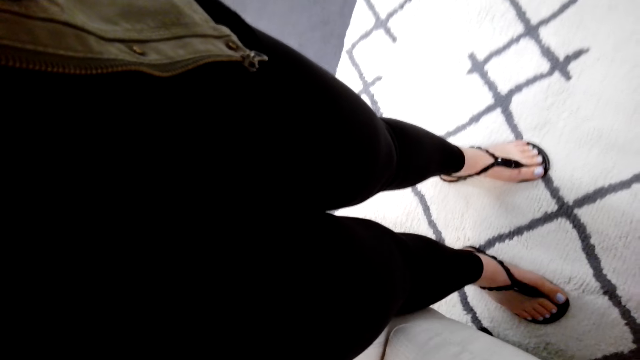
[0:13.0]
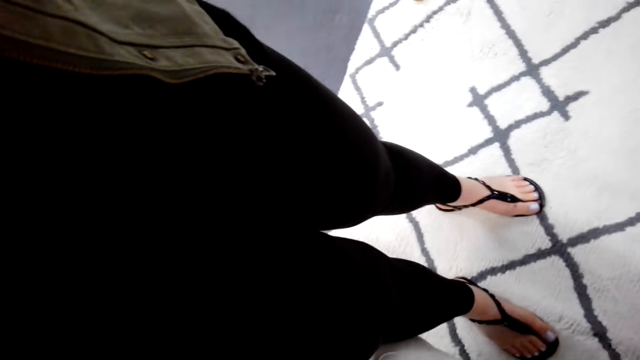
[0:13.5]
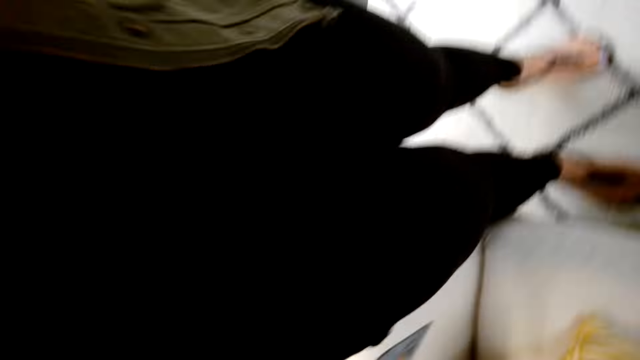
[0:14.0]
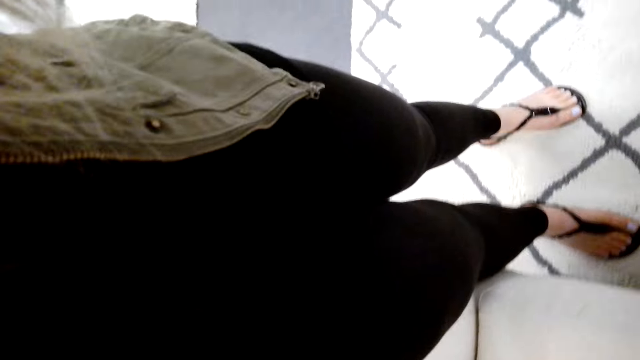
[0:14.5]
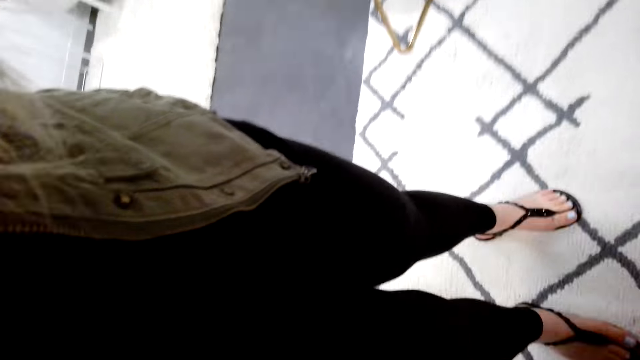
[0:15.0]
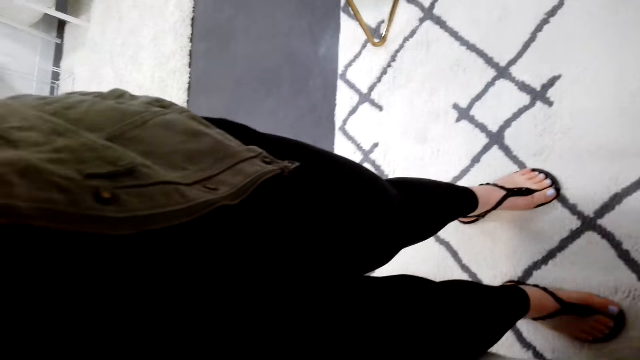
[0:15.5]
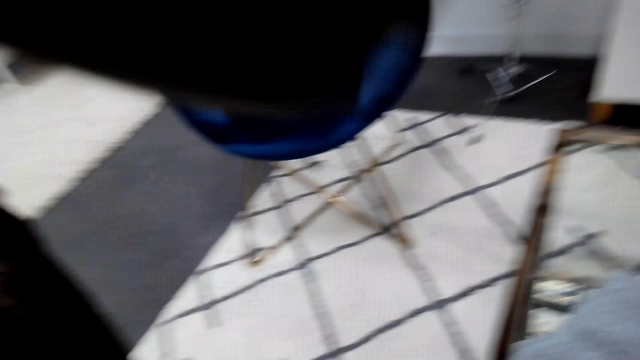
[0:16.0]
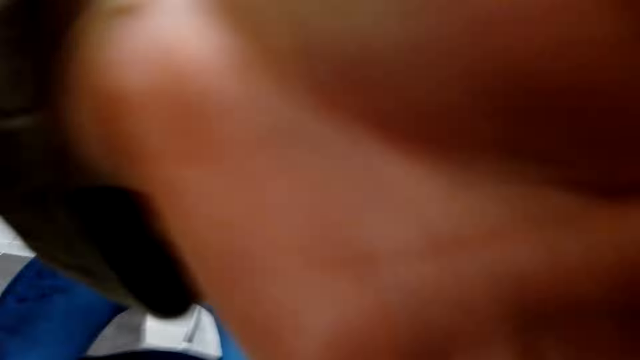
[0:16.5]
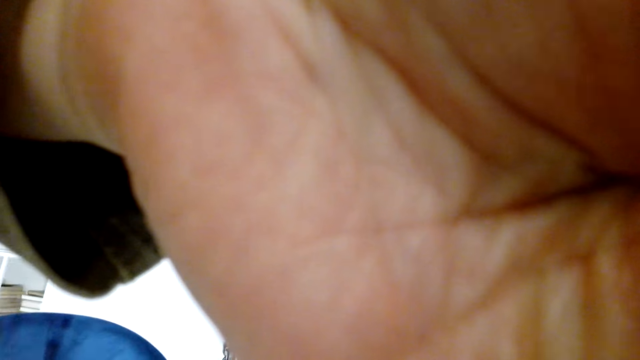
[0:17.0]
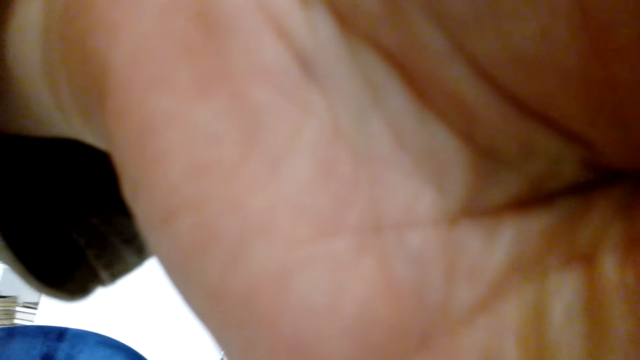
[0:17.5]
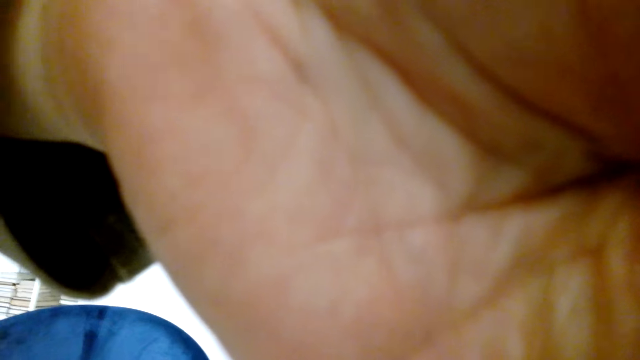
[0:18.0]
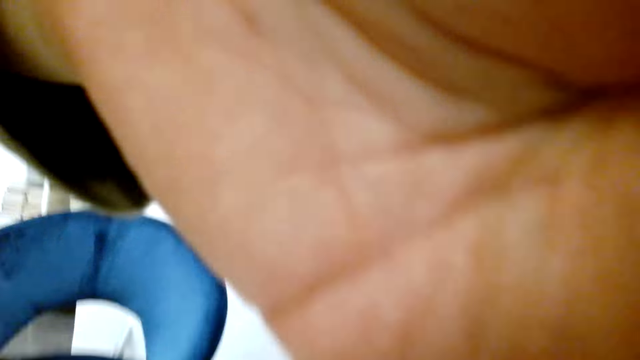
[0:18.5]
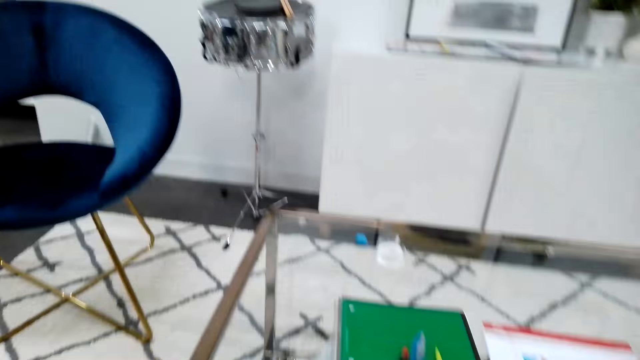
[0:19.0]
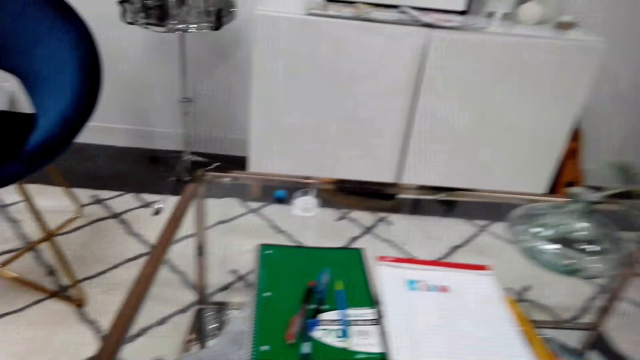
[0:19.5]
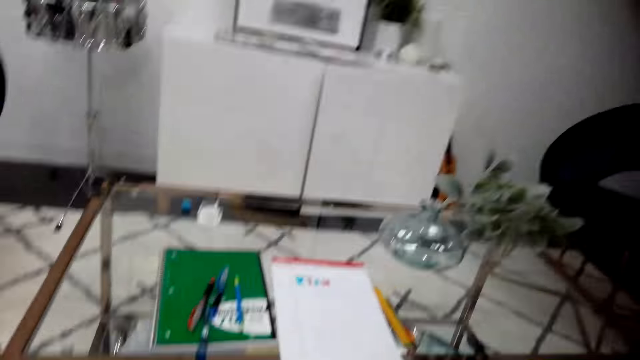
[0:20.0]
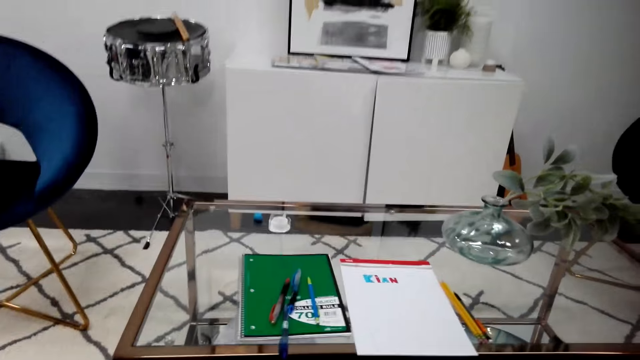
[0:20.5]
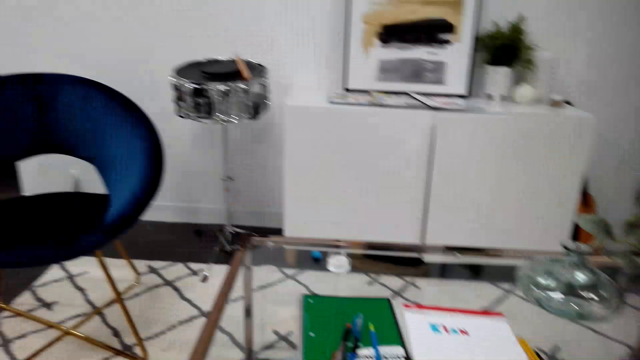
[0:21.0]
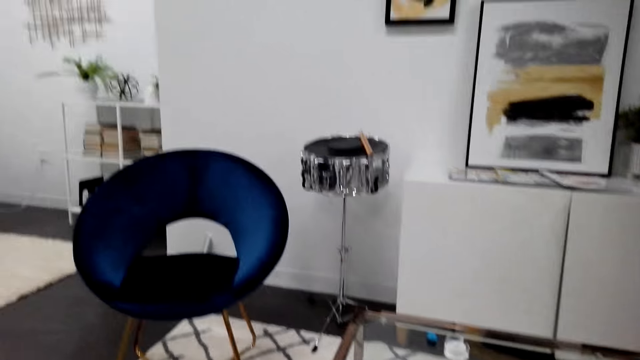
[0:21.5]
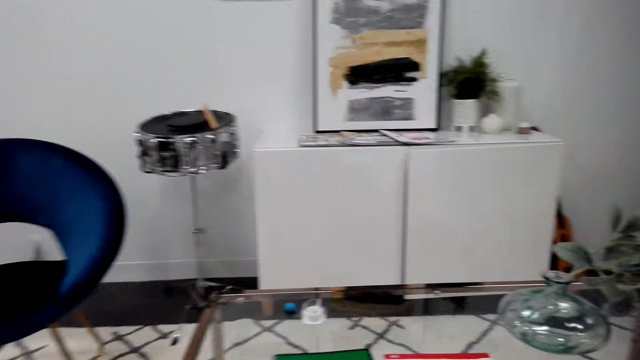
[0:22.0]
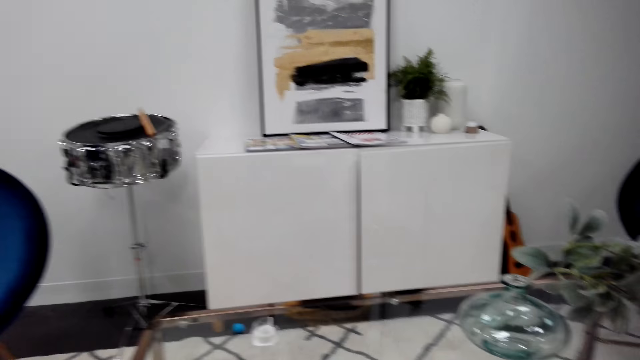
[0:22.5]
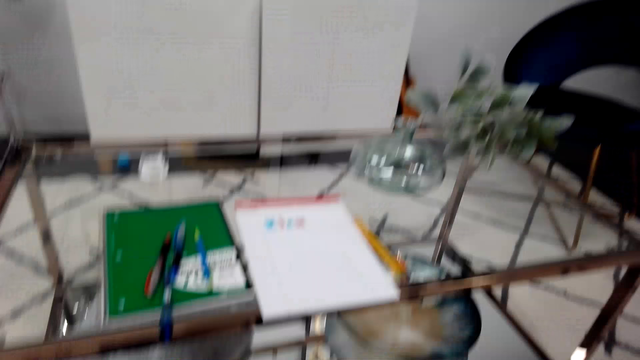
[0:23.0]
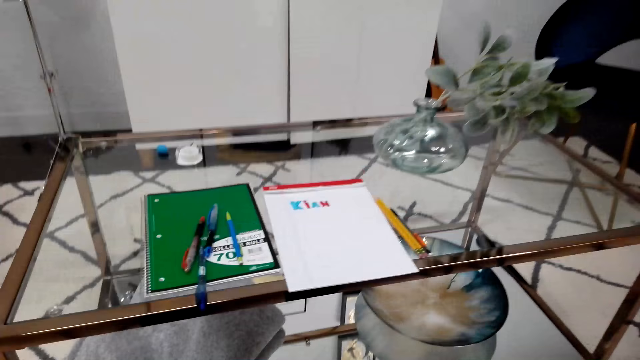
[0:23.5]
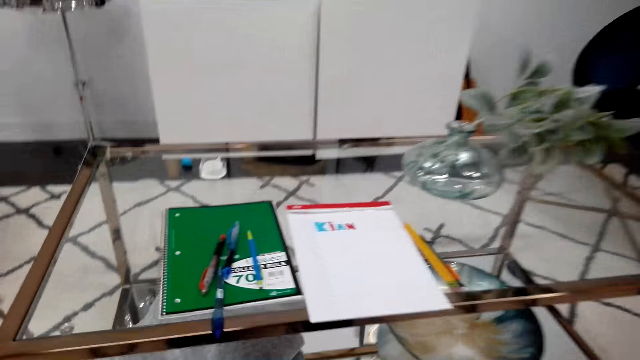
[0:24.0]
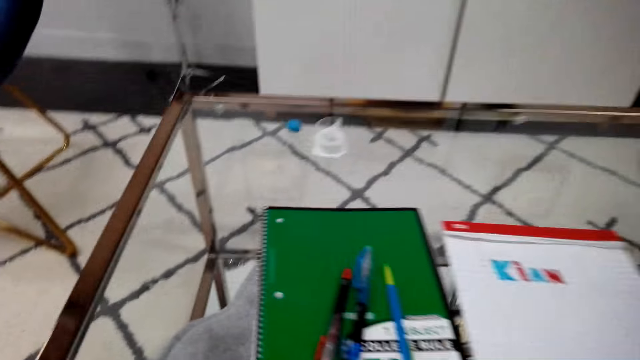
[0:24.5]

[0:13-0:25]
The camera wearer makes something. They talk.

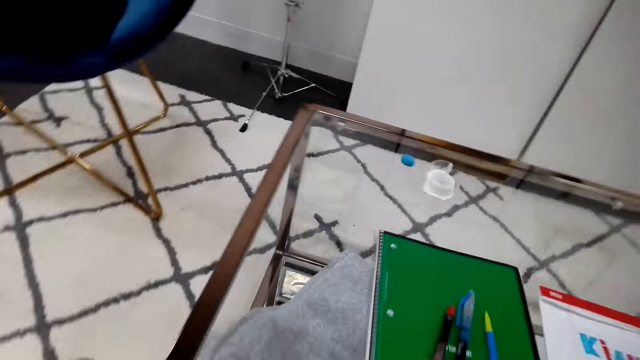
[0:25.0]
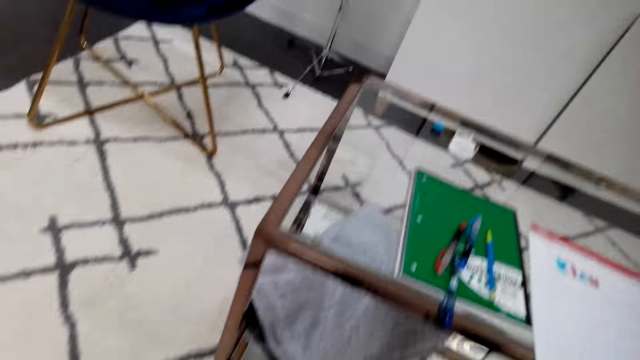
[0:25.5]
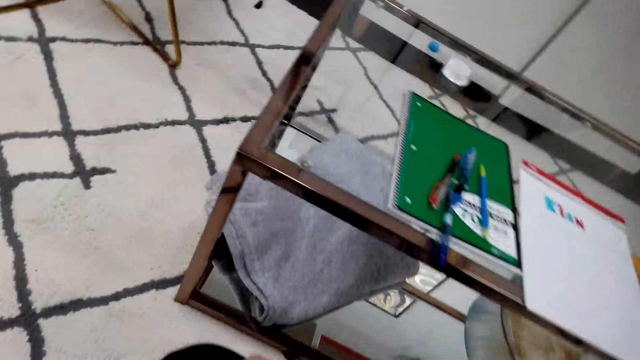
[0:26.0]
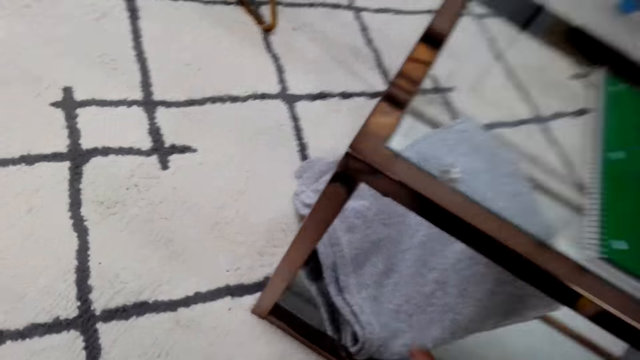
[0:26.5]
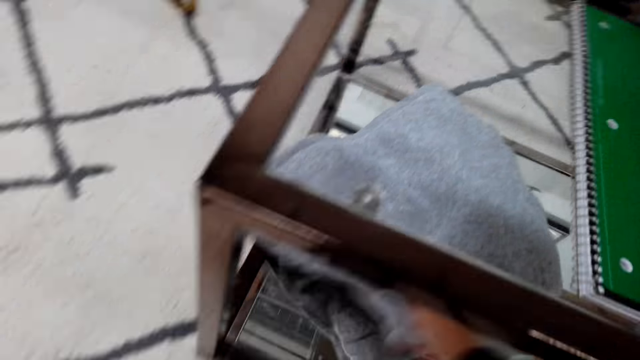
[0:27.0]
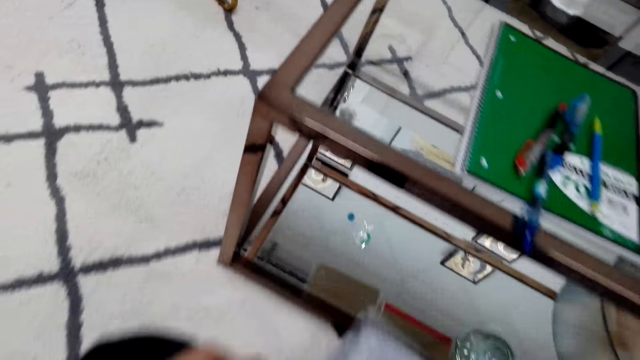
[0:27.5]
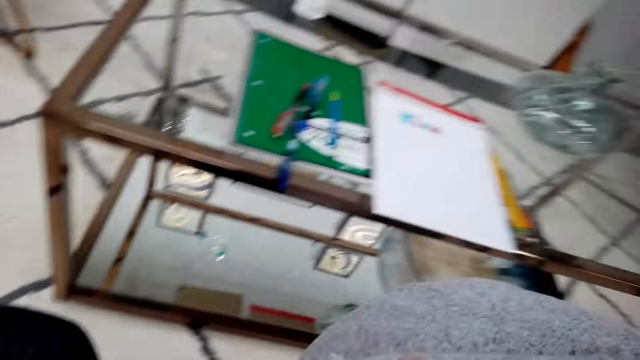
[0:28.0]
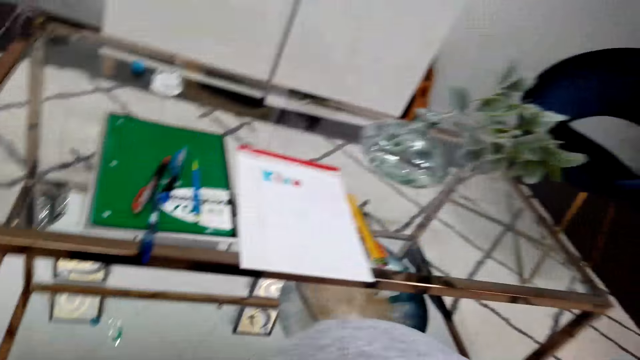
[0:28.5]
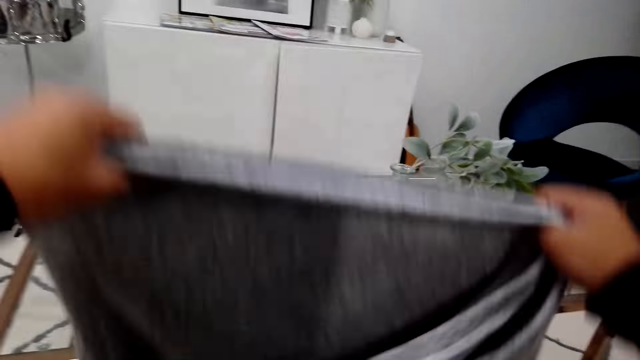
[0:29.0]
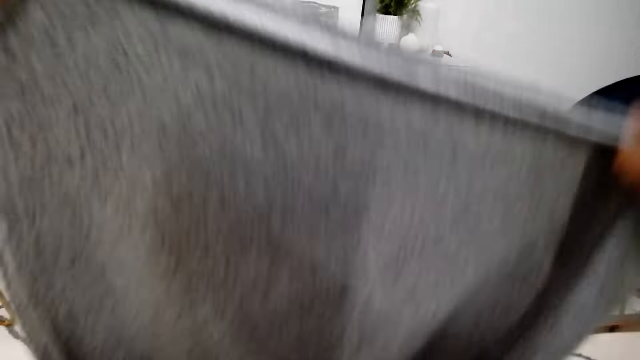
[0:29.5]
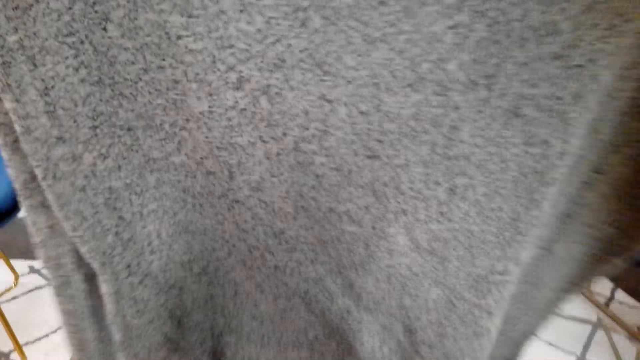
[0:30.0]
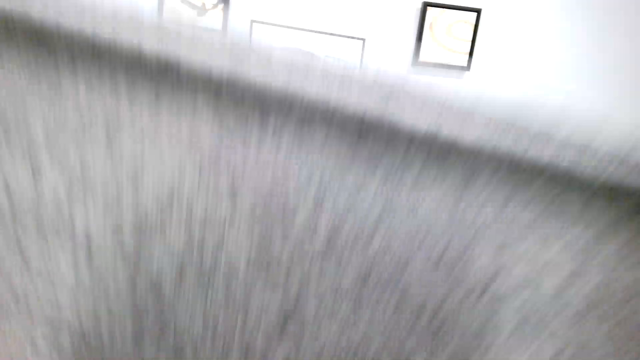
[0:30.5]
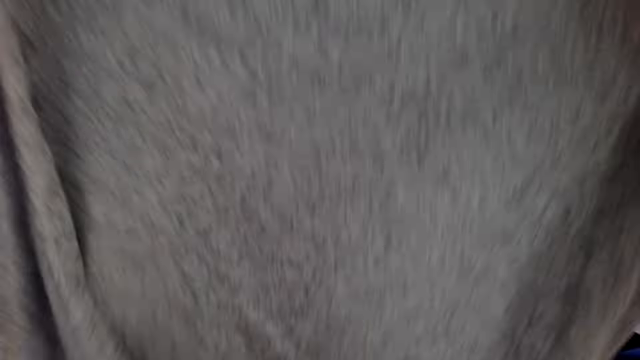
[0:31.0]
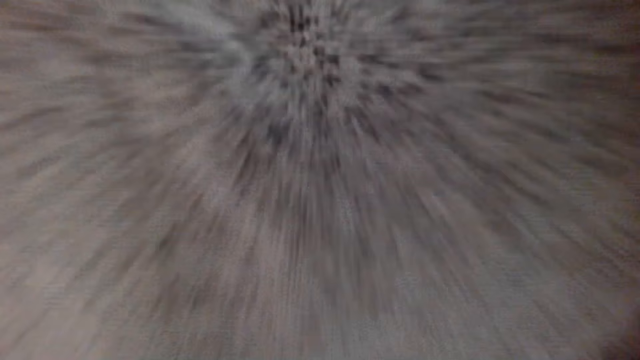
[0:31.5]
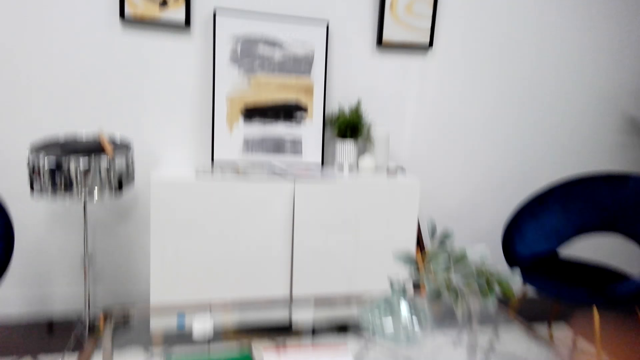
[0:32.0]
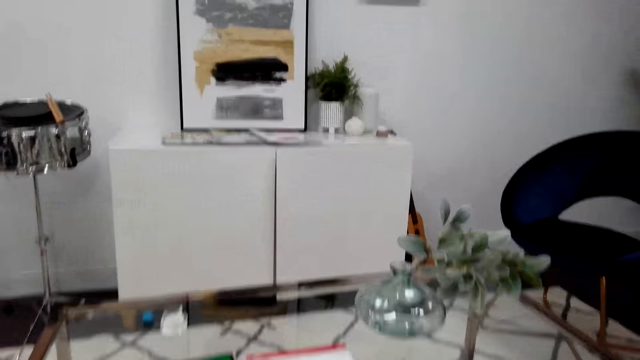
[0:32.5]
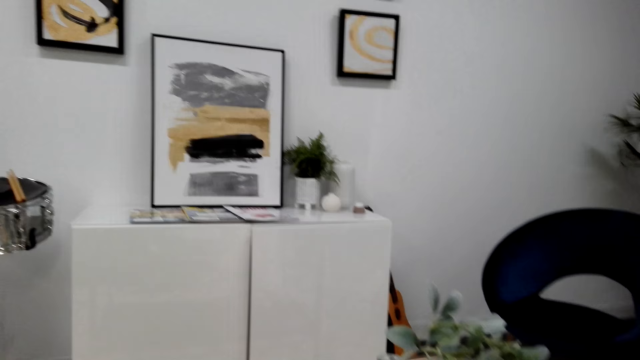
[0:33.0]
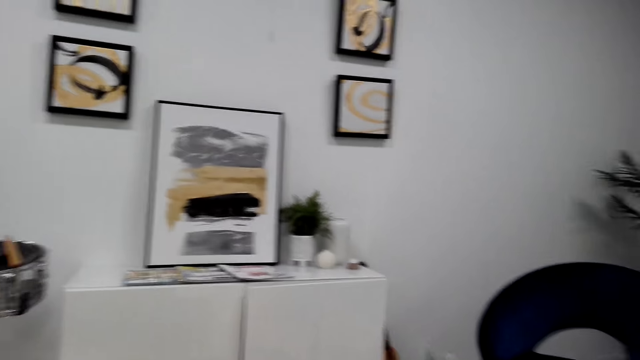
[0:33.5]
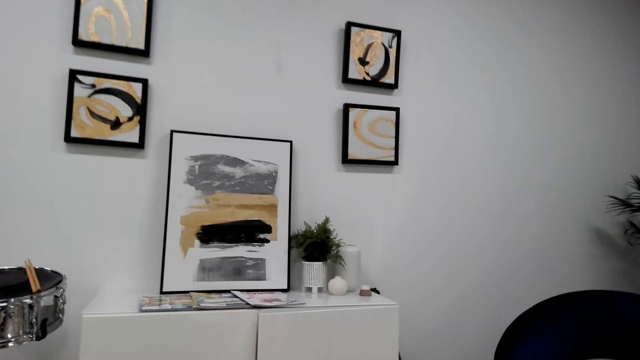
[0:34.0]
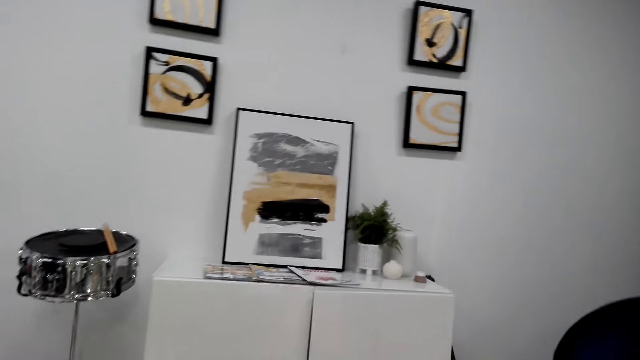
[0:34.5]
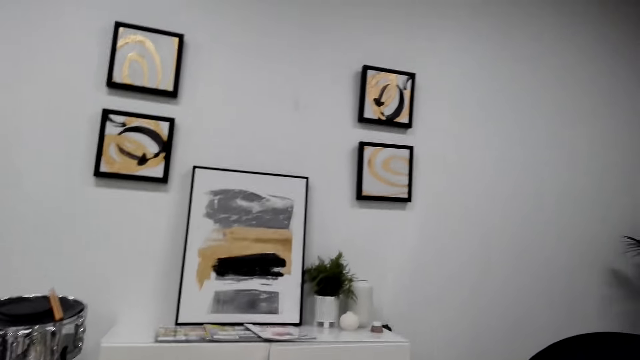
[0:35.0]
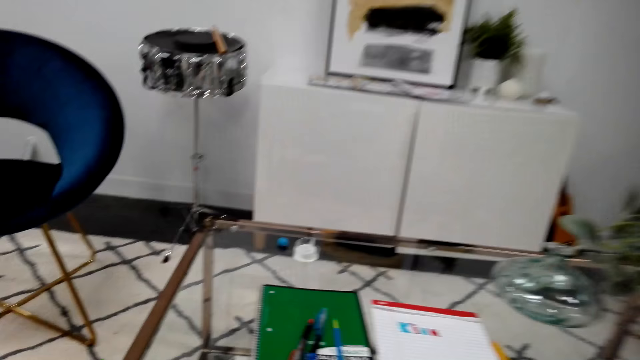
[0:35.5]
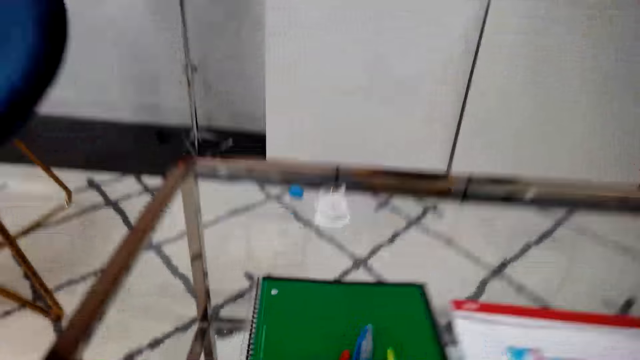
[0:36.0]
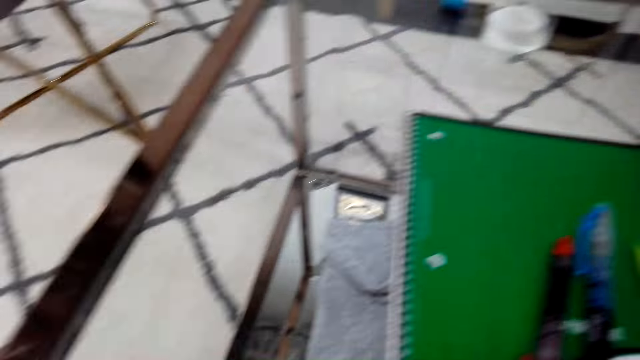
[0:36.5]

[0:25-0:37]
The camera wearer puts a cloth on his thighs. He lifts up a blanket. He looks around while talking to someone.
